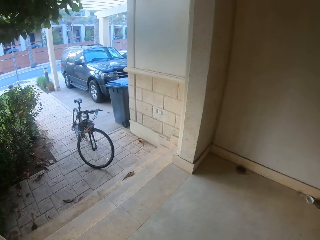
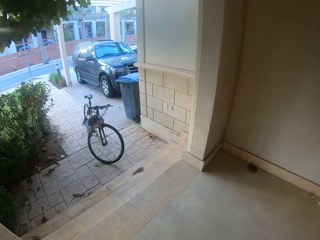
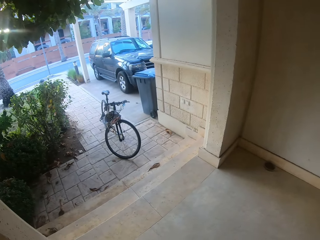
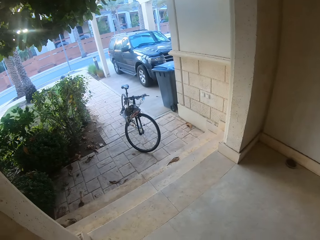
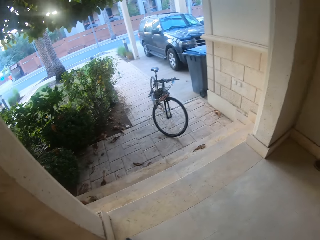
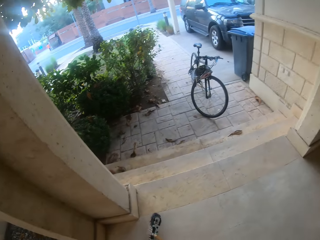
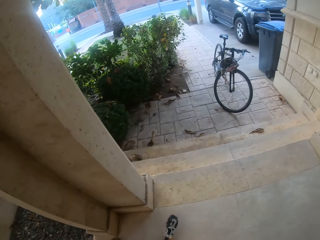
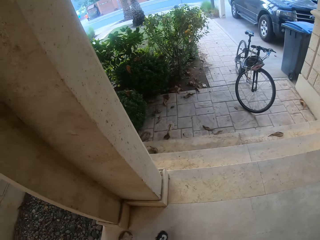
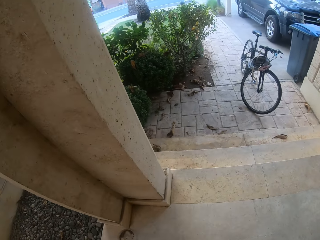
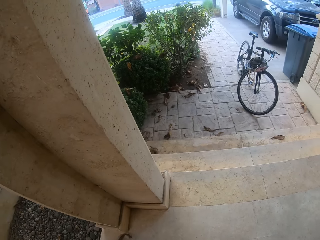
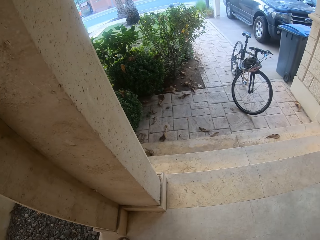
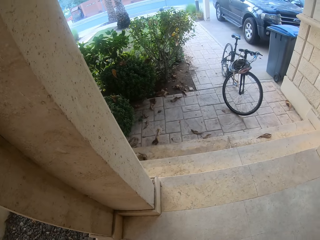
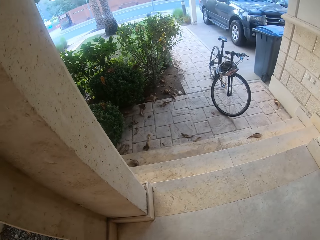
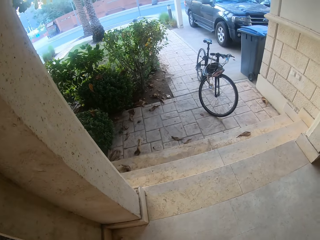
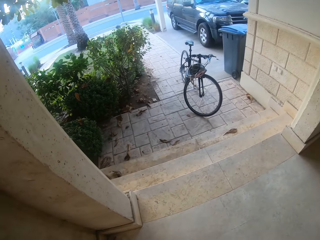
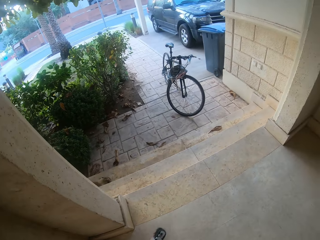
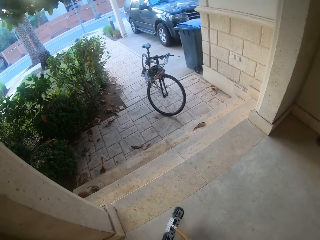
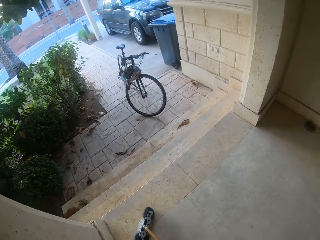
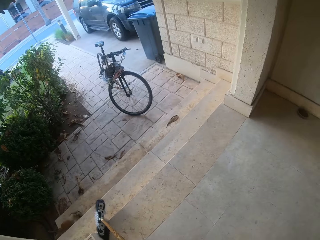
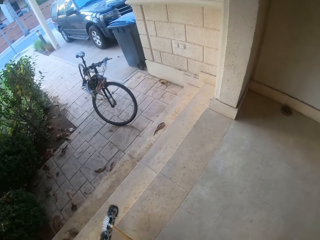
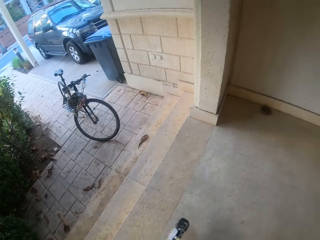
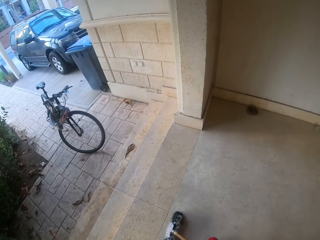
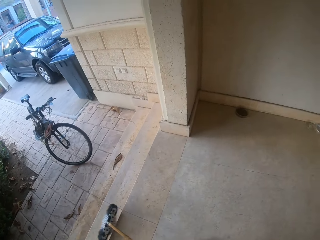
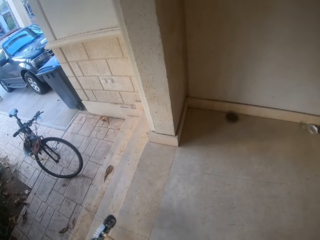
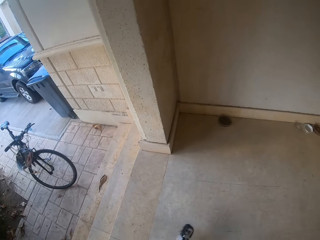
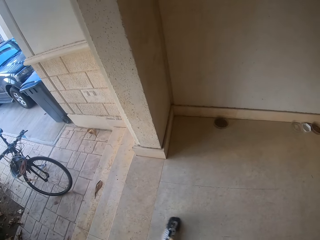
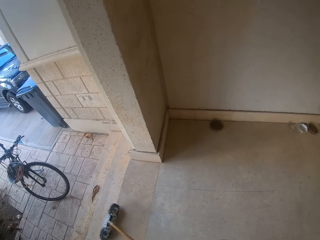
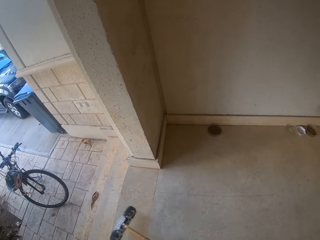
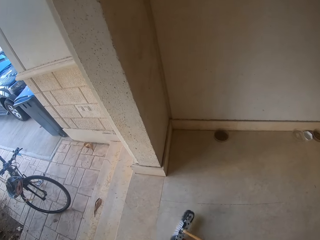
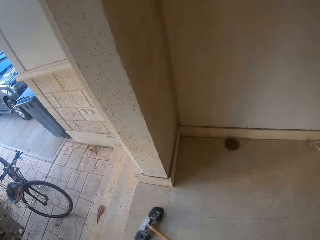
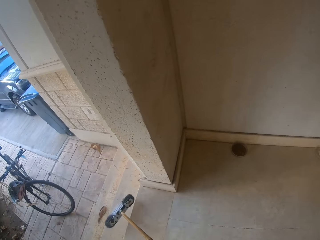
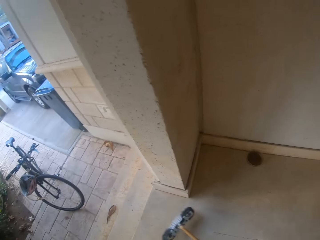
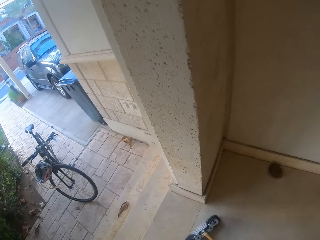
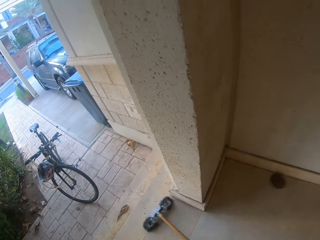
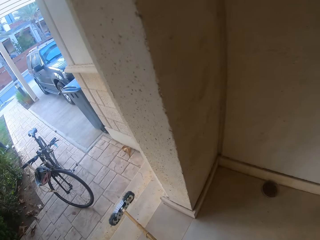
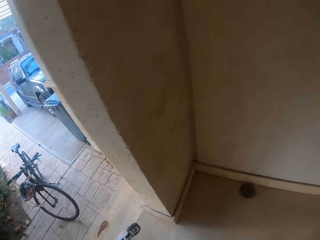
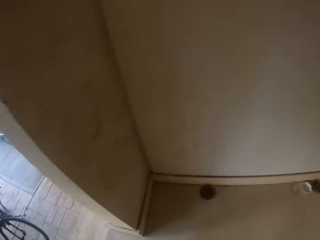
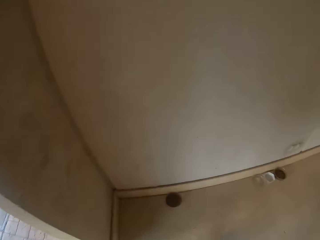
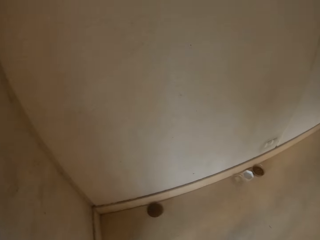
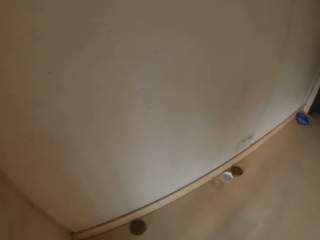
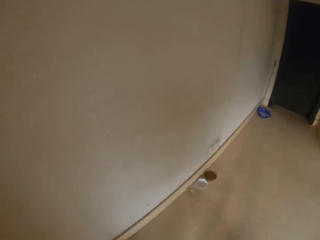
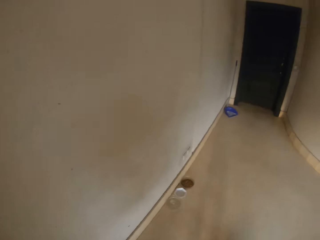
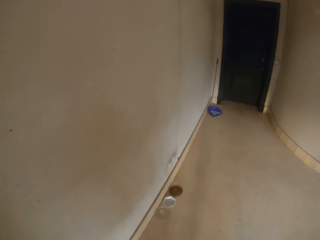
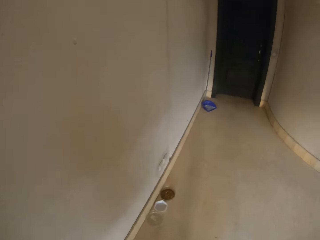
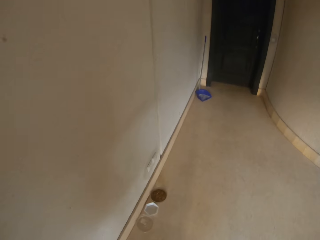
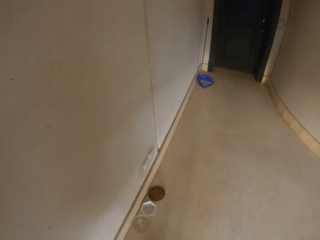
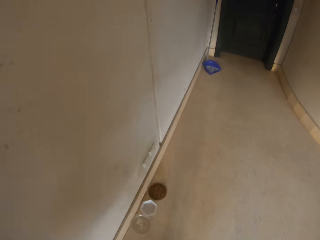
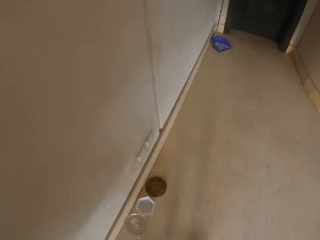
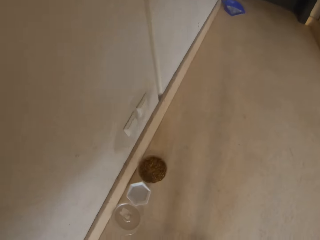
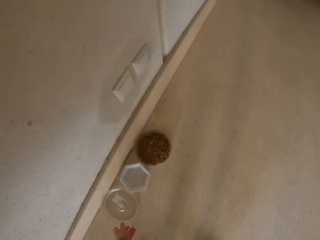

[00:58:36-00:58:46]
The camera wearer turns around.

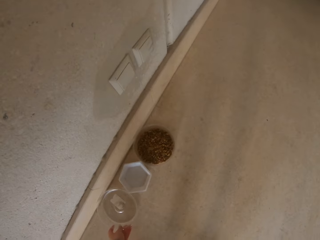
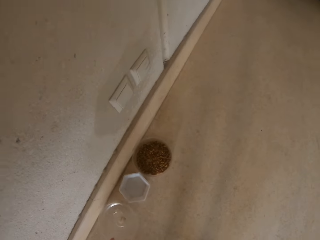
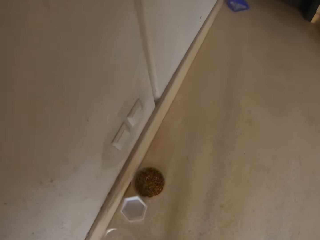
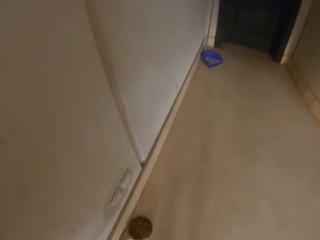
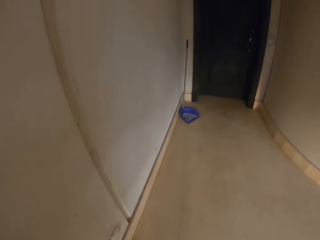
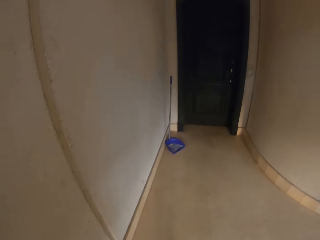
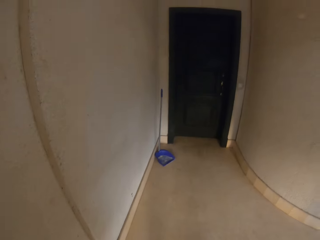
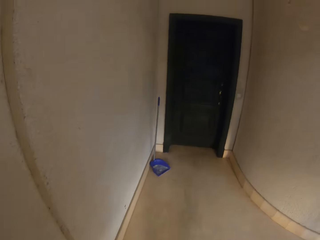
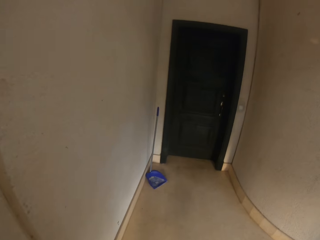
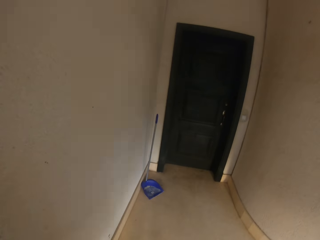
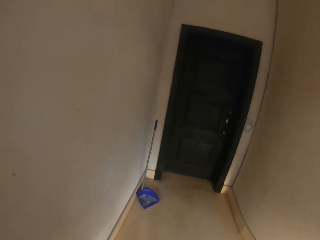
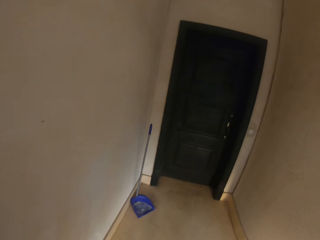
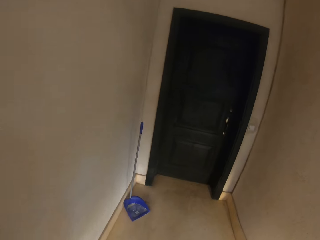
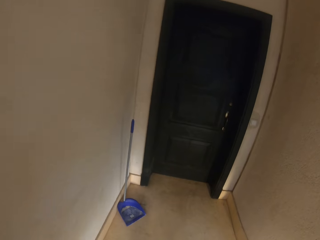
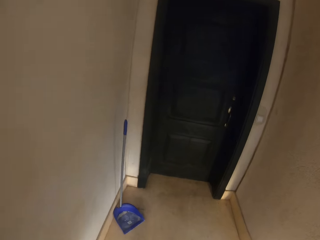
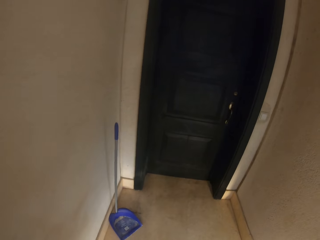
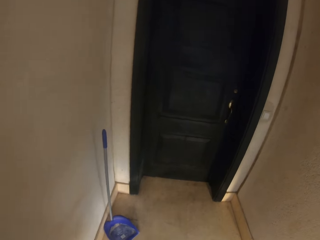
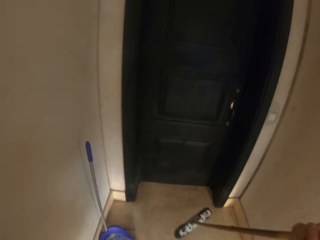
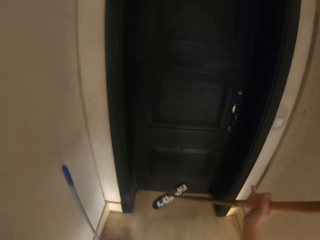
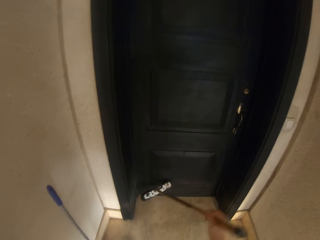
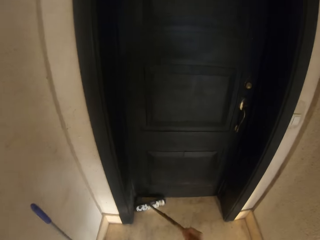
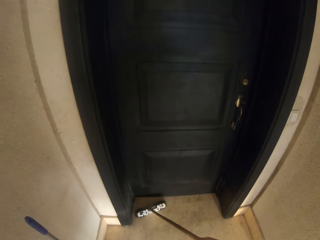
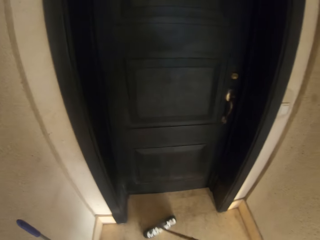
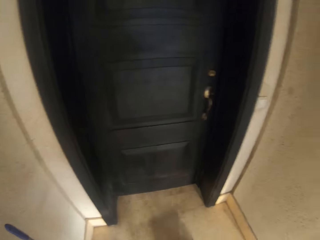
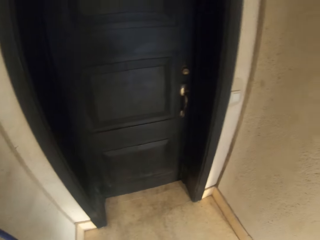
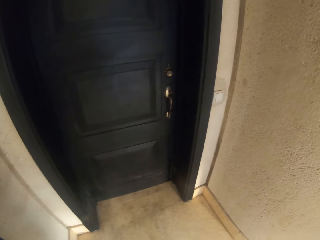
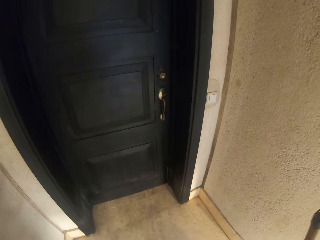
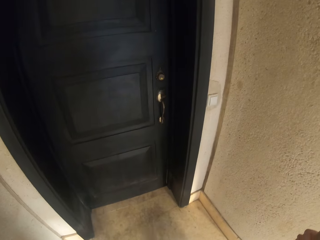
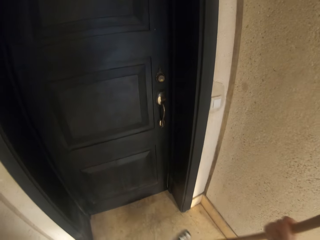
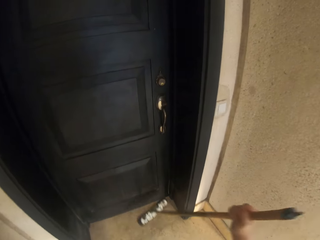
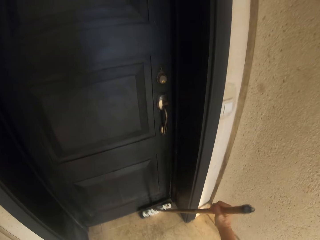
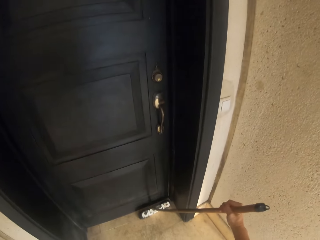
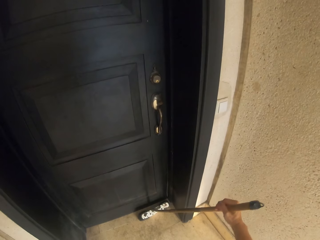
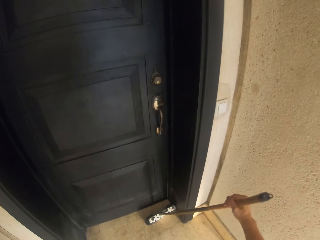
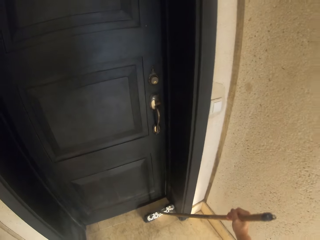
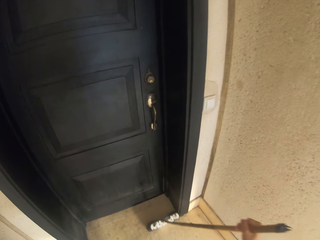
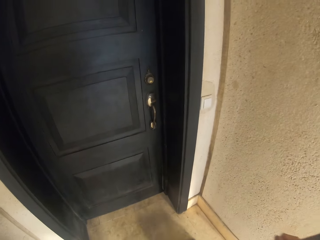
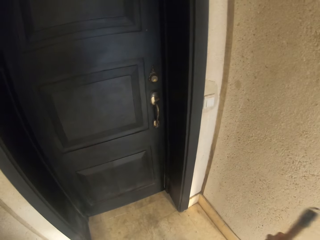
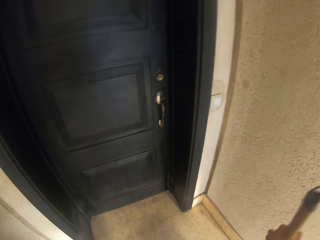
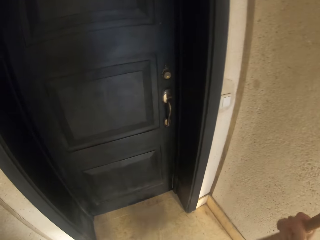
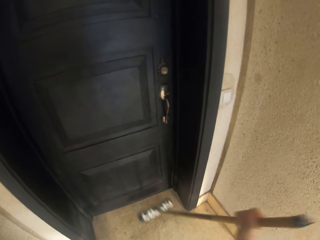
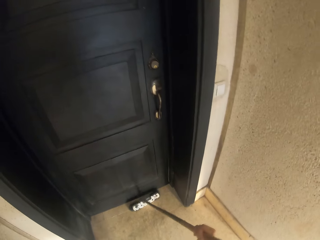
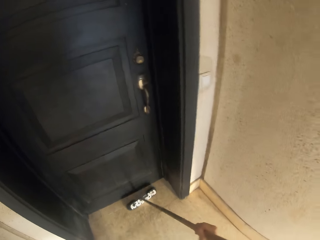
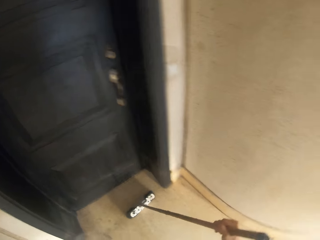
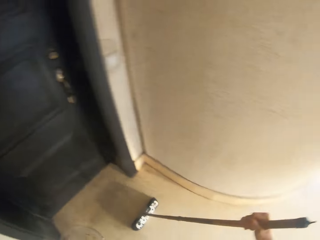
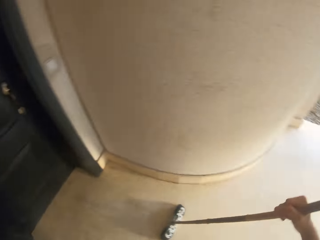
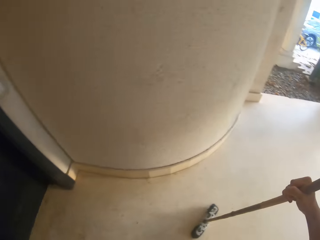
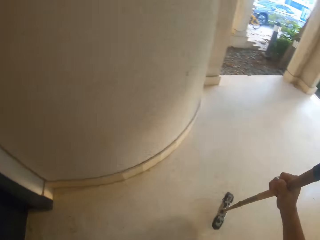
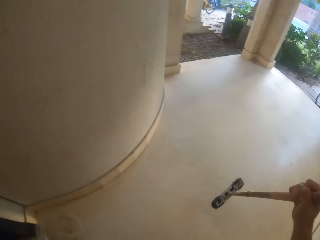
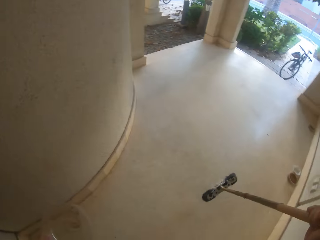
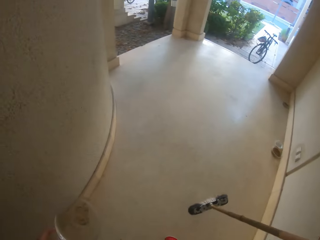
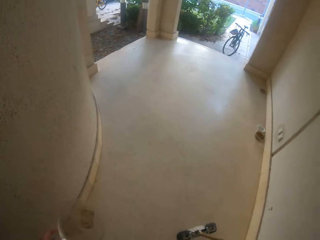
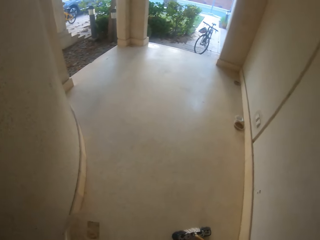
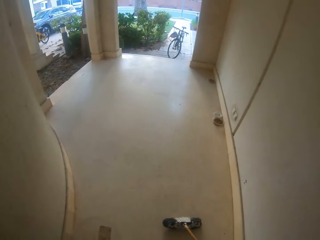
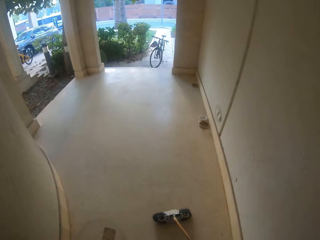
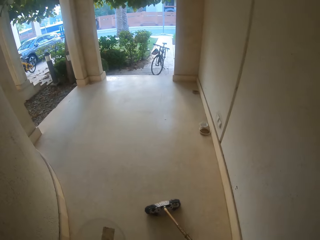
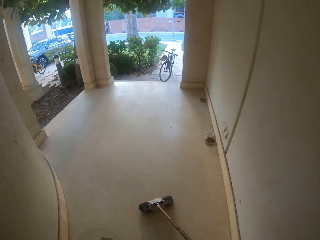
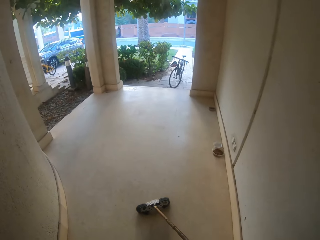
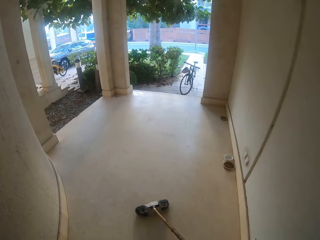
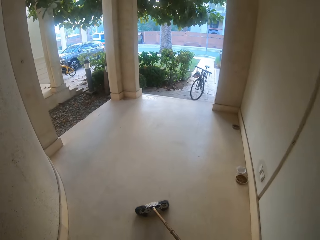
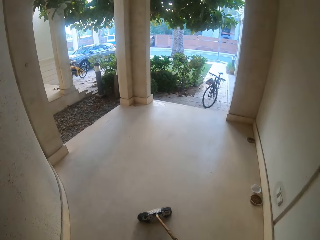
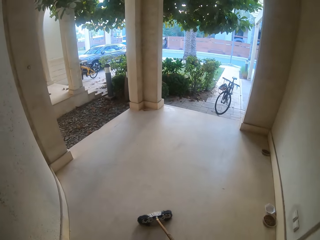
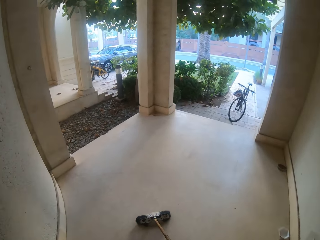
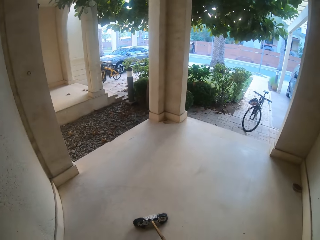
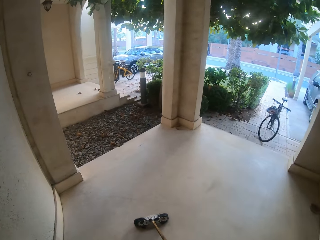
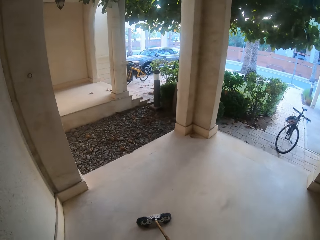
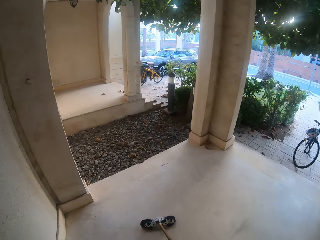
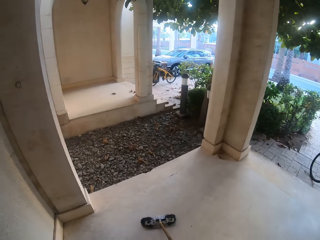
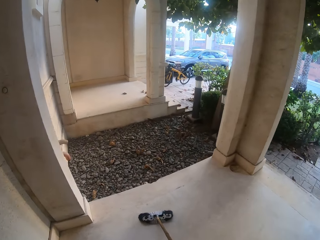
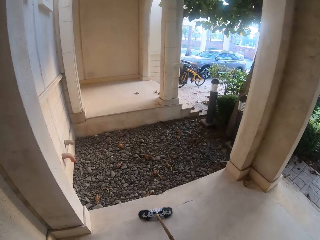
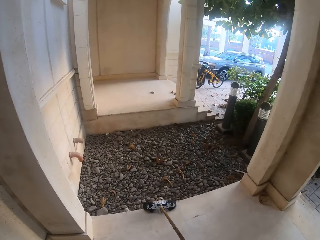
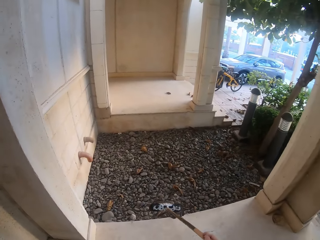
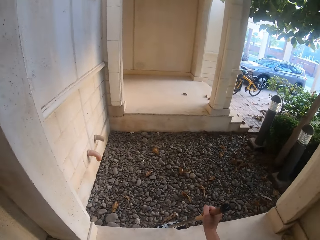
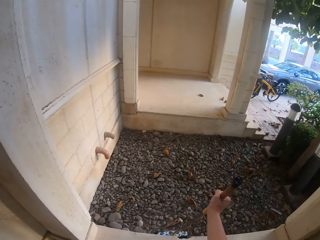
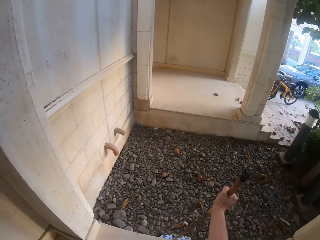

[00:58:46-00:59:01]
The camera wearer picks up a bowl on the floor. They walk around. They clean the floor with the broom.
